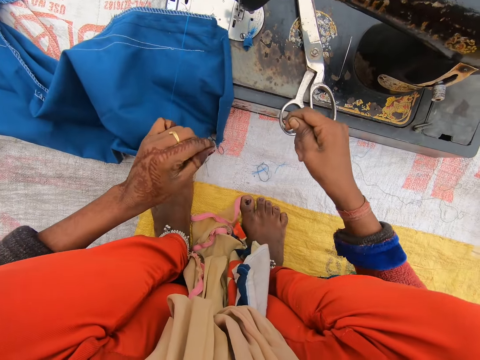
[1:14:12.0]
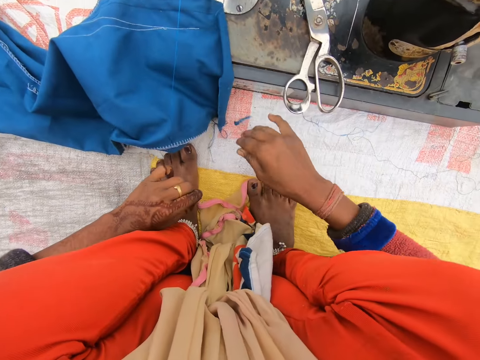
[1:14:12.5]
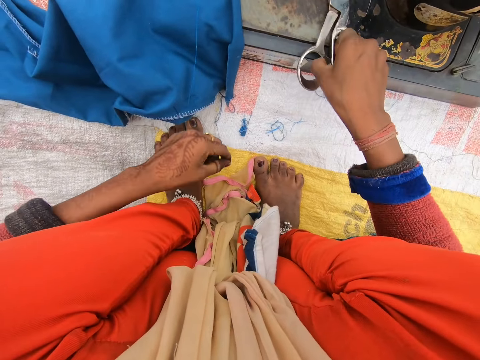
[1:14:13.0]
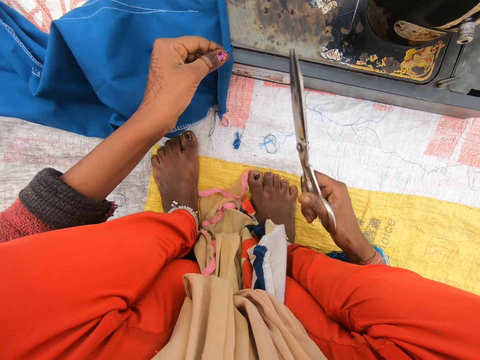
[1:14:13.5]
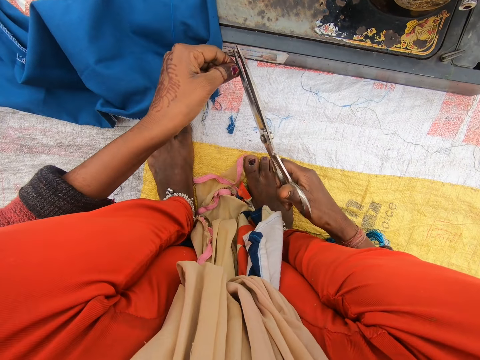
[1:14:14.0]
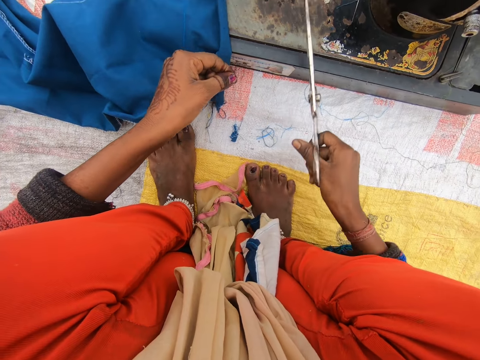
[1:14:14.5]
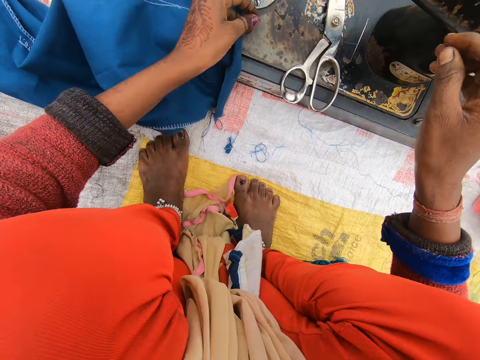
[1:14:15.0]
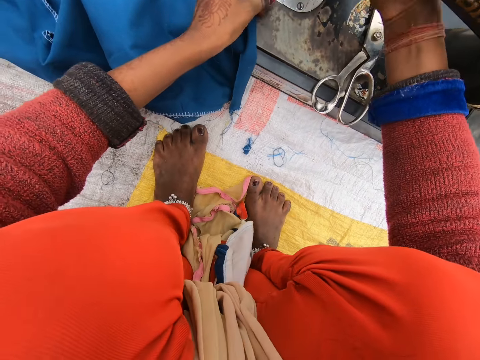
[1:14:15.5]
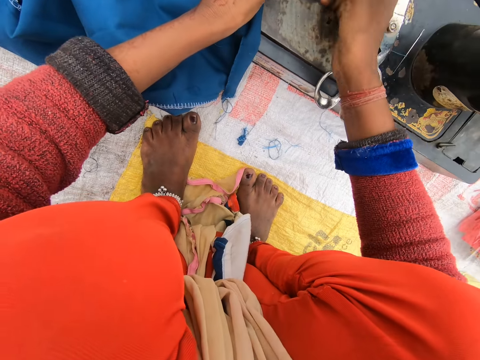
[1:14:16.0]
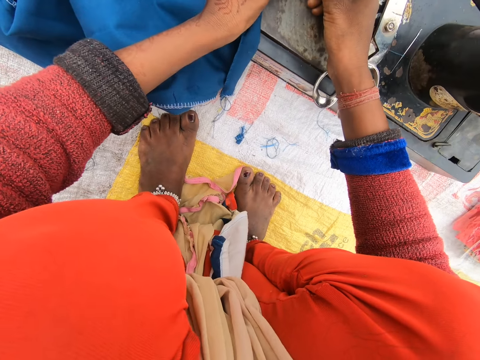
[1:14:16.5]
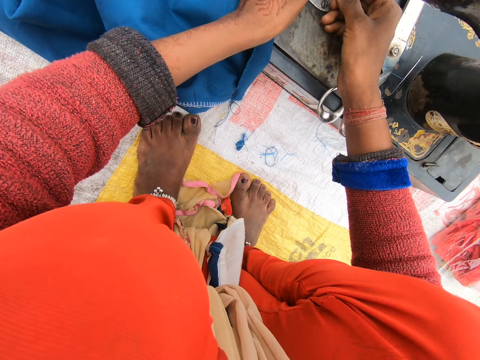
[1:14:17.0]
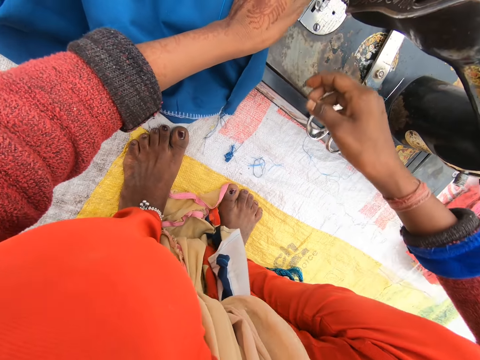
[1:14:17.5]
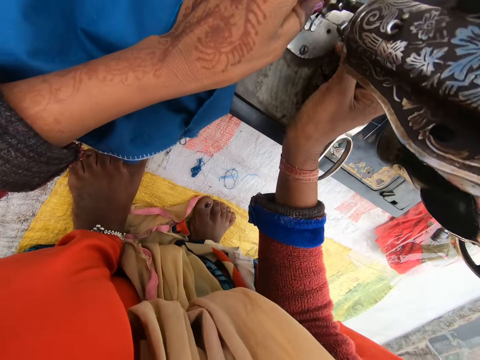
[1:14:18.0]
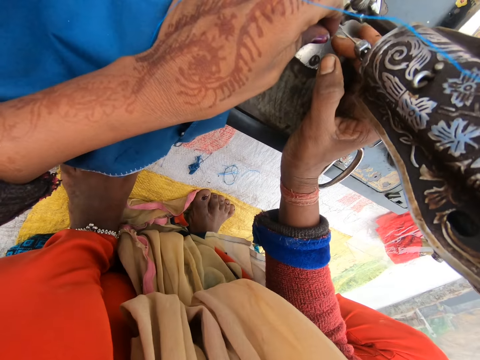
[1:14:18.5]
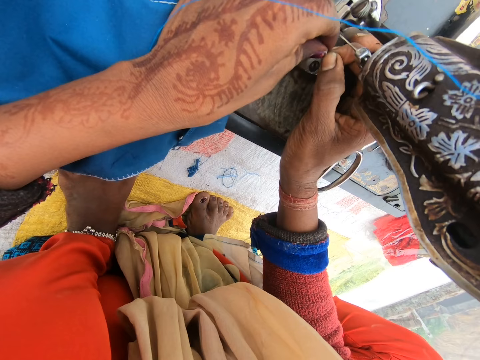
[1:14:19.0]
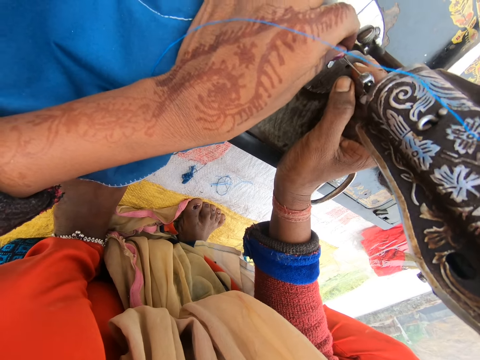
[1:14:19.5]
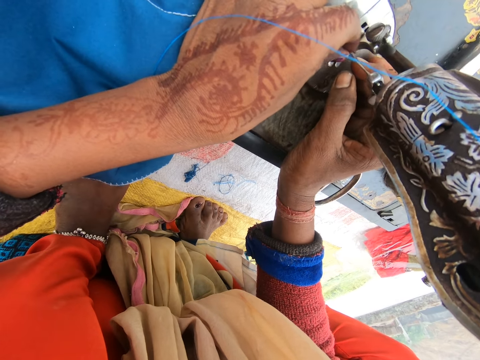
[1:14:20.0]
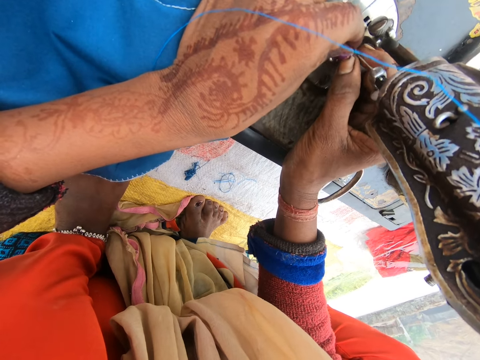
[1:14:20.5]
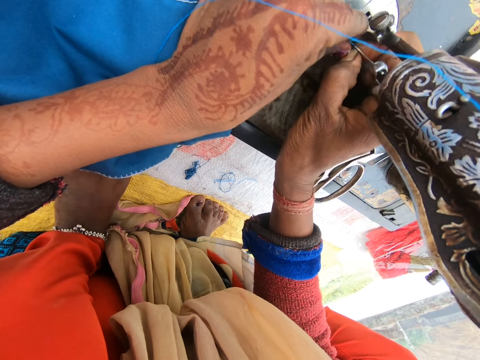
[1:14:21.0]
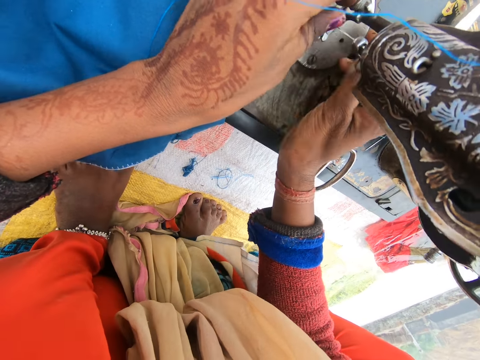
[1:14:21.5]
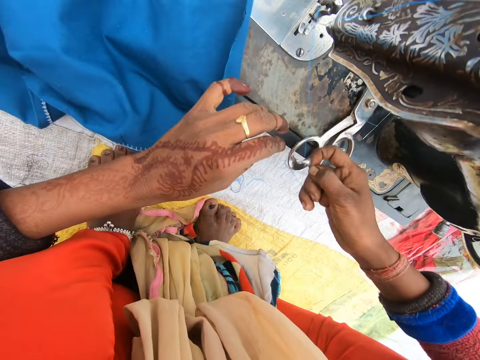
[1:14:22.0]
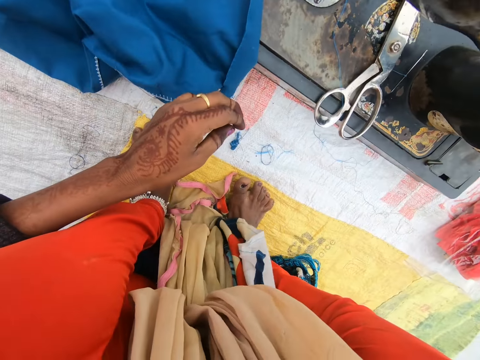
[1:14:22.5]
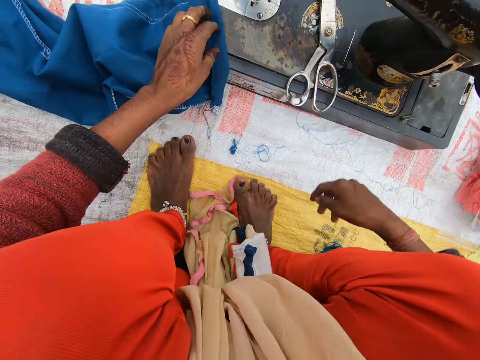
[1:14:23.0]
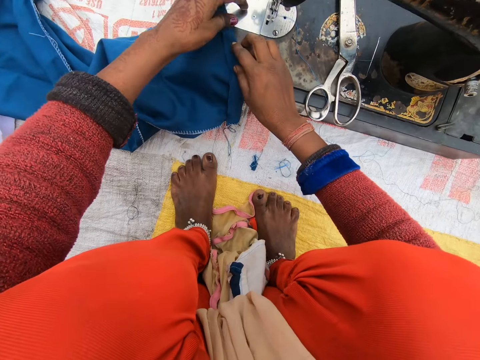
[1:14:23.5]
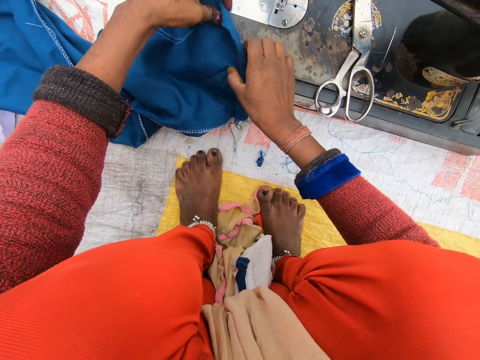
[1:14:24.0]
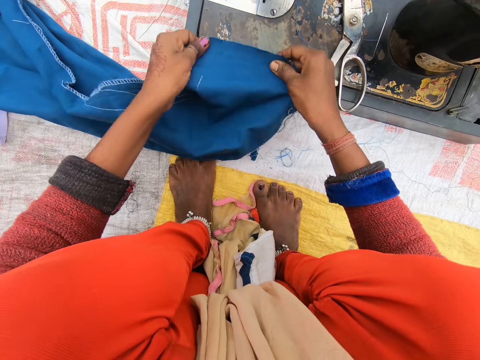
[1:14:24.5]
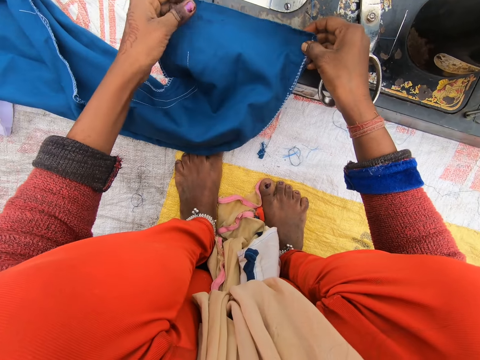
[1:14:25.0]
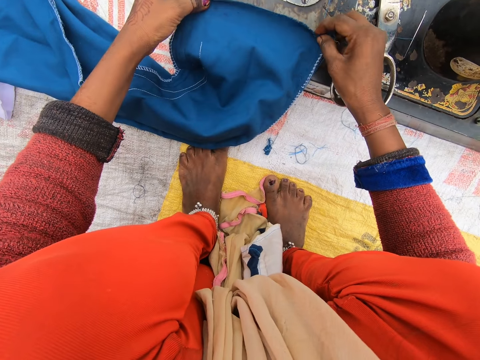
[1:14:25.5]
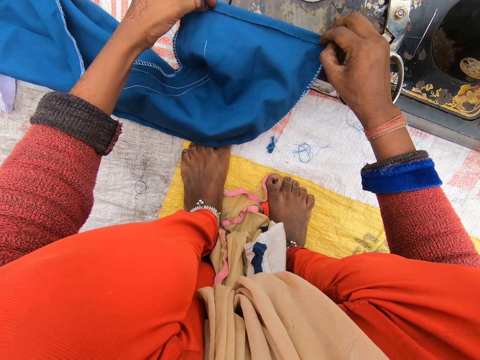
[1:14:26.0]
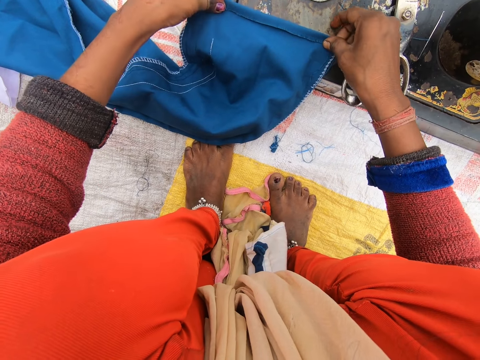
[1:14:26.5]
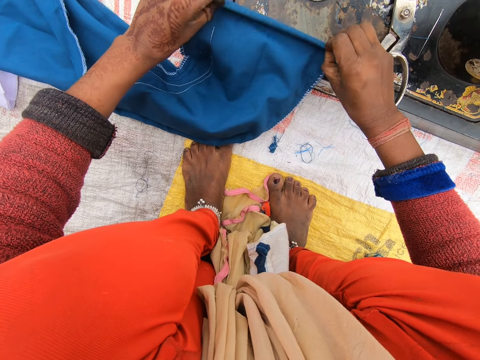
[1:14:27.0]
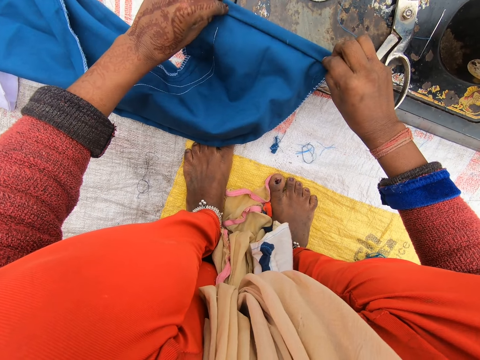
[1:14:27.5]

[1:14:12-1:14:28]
The camera wearer removes a thread on the sewing machine. They pick up the scissors on the sewing machine. They cut the thread with the scissors. They drop the scissors on the sewing machine. They put the thread in the sewing machine needle. They pull the thread. They pick up the trouser and fold the trouser.

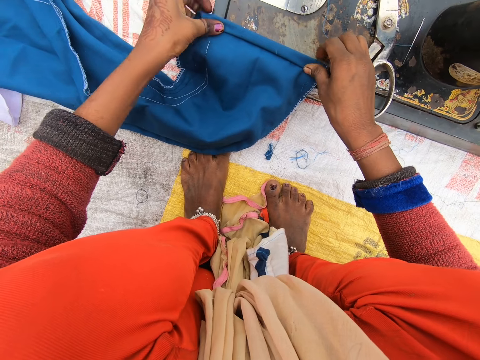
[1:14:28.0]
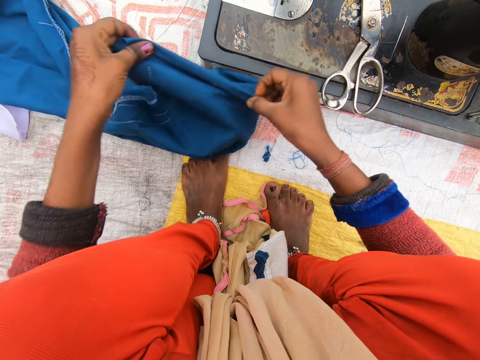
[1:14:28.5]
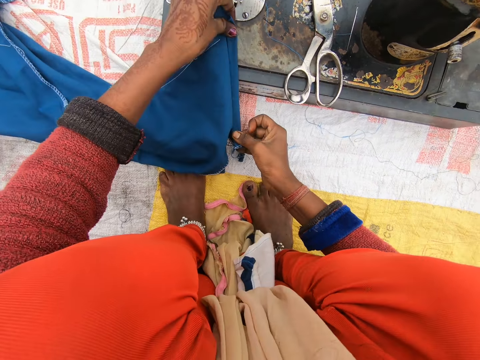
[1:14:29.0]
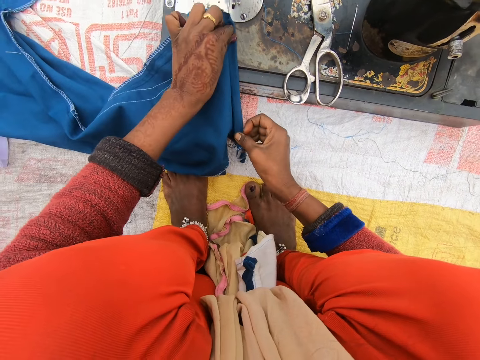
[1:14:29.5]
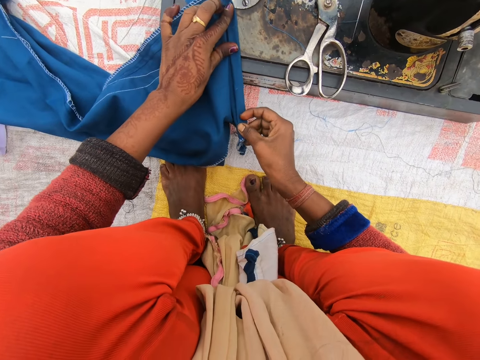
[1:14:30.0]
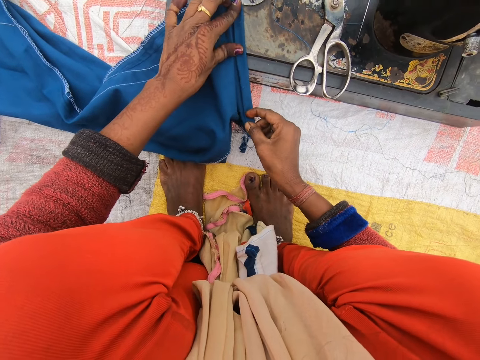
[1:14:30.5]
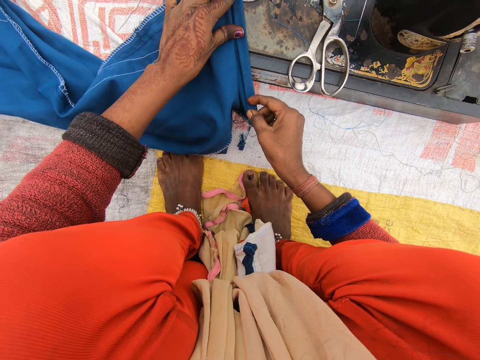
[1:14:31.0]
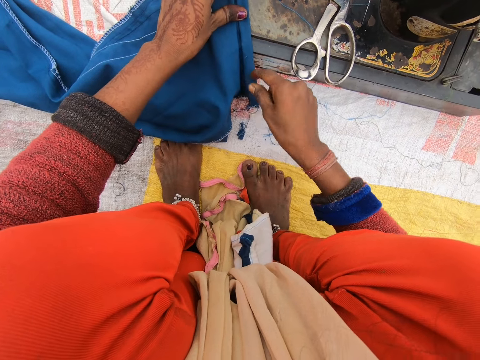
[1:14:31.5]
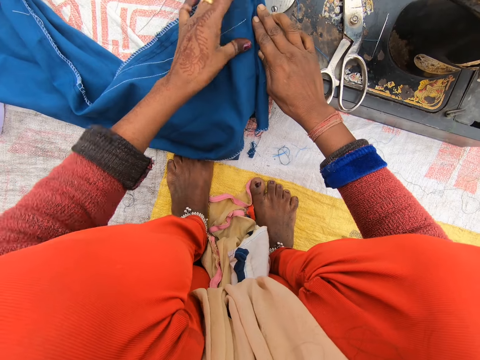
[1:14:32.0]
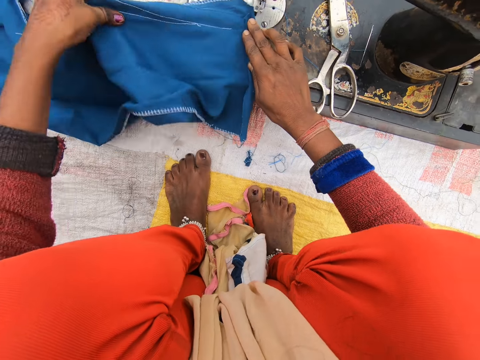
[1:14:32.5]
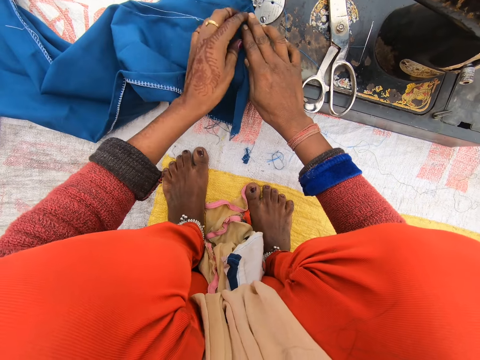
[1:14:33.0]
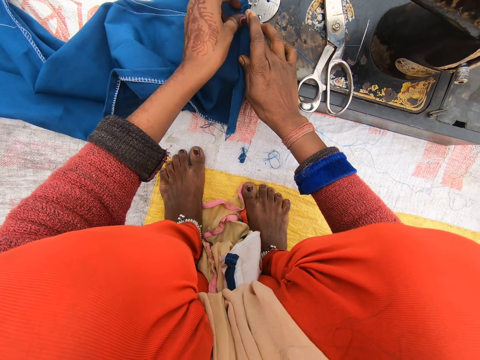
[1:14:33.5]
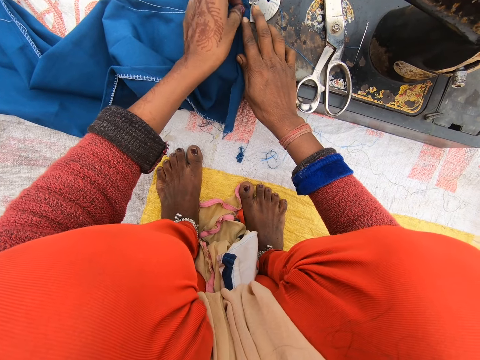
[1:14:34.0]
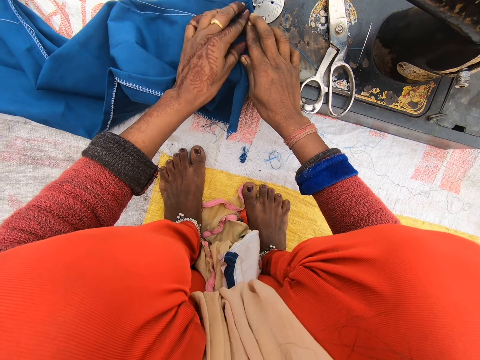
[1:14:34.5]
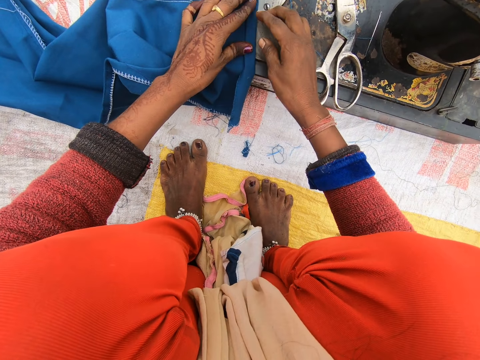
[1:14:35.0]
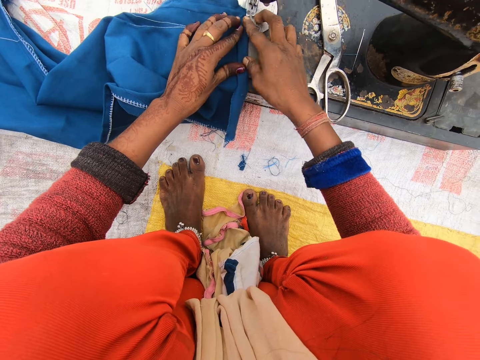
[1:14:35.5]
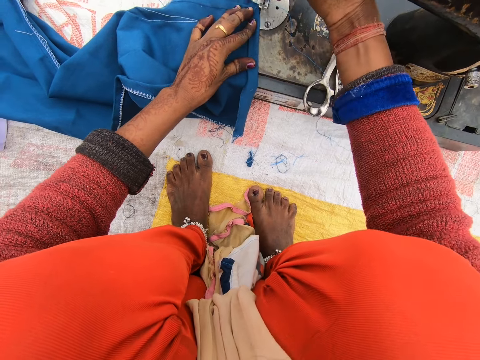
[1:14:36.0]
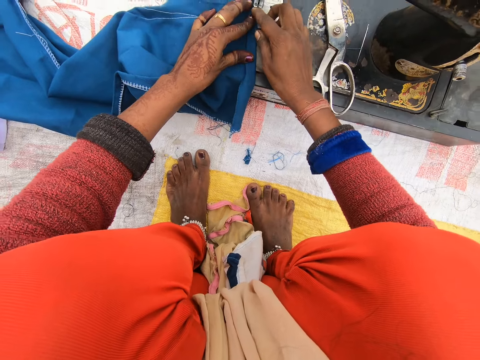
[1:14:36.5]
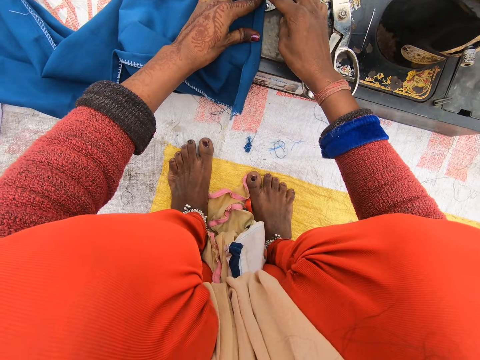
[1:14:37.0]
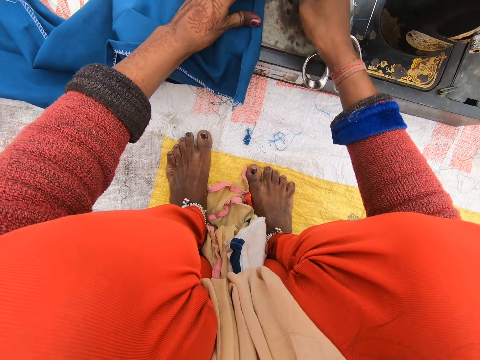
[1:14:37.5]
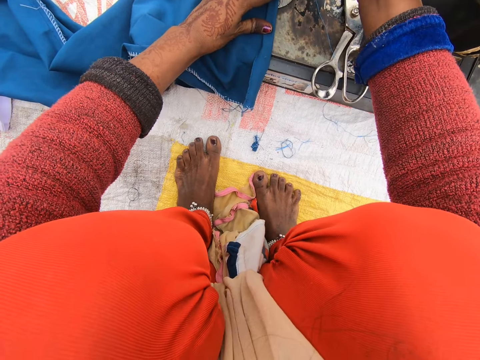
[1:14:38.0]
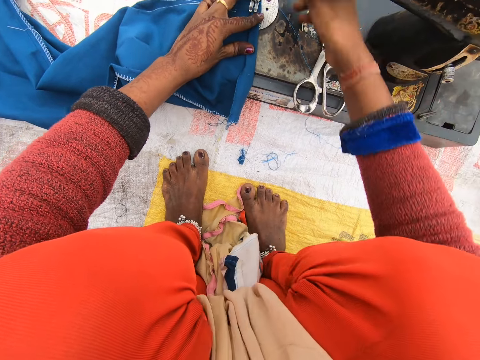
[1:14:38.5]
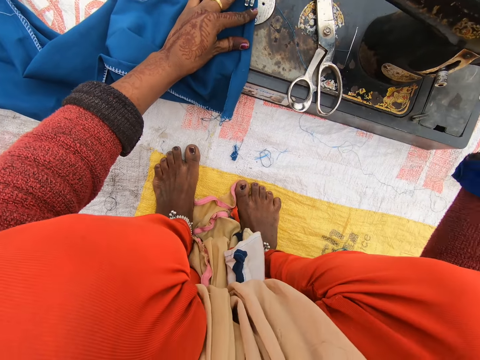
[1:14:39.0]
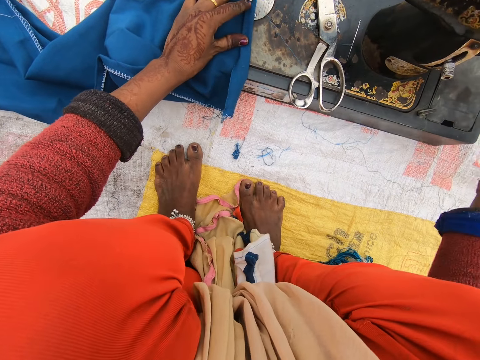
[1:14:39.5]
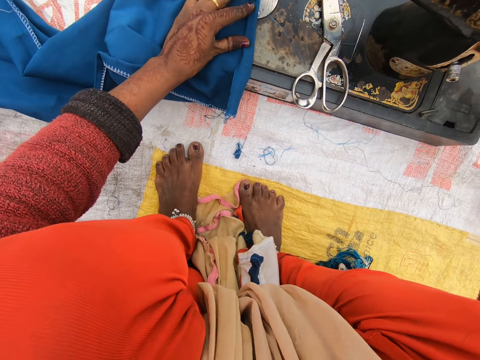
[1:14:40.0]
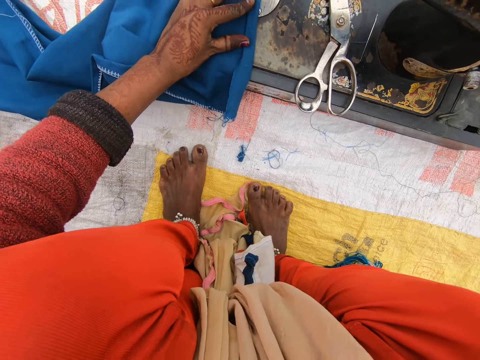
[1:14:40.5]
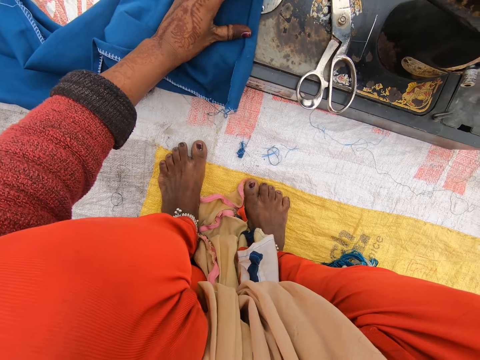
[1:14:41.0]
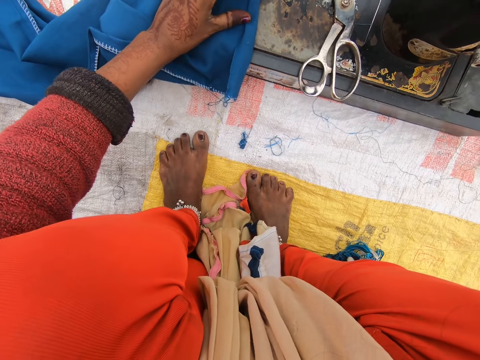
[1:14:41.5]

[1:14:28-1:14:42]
The camera wearer sets the trouser on the sewing machine. They adjust the trouser. They pull up the needle clamp. They adjust the trouser. They push down the needle clamp. They sew the trouser. They start the sewing machine.
